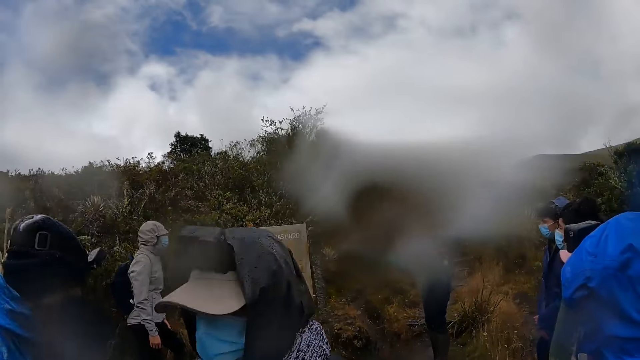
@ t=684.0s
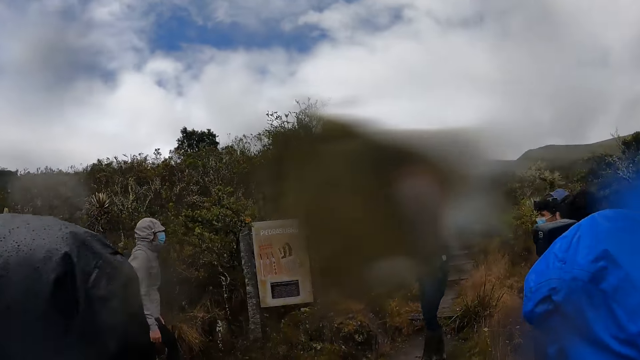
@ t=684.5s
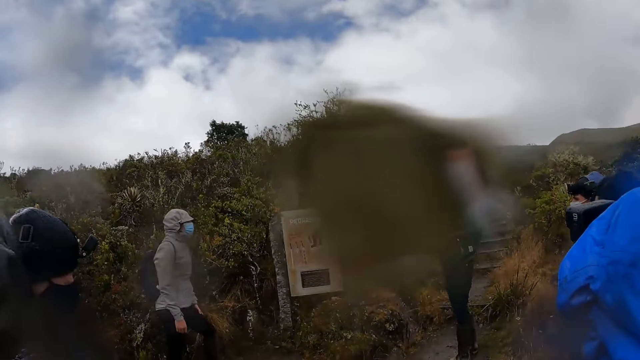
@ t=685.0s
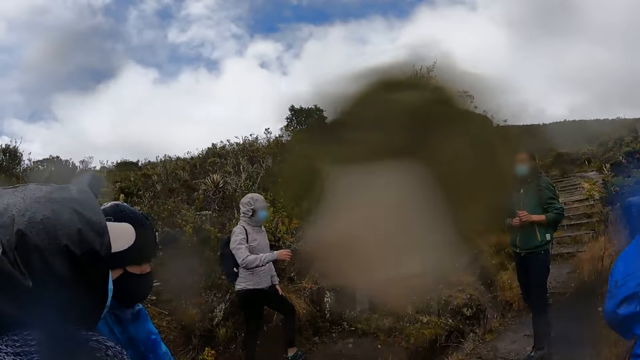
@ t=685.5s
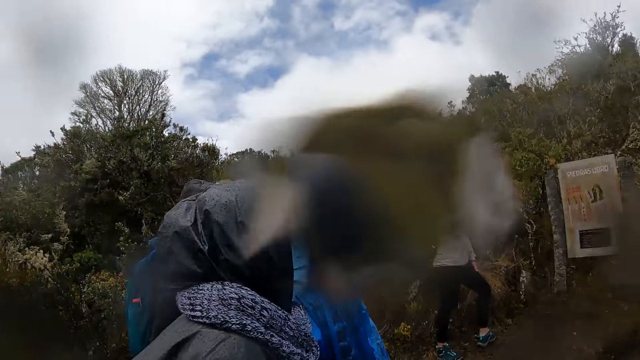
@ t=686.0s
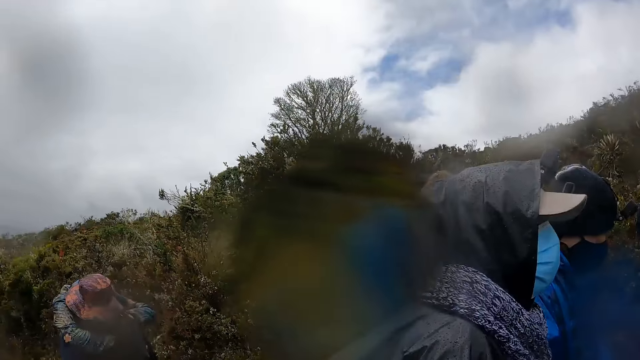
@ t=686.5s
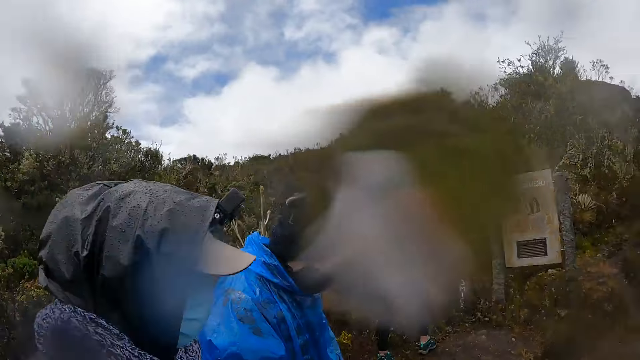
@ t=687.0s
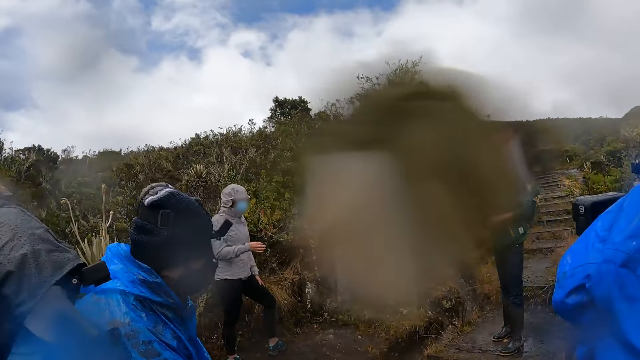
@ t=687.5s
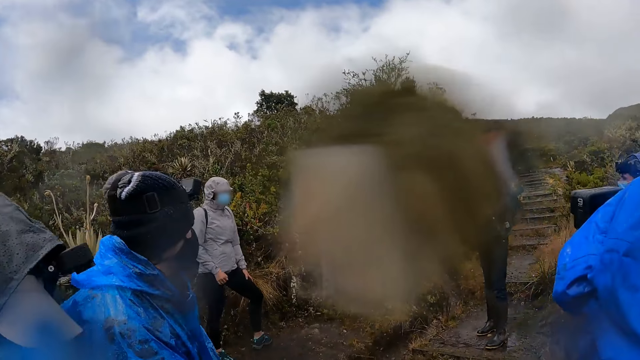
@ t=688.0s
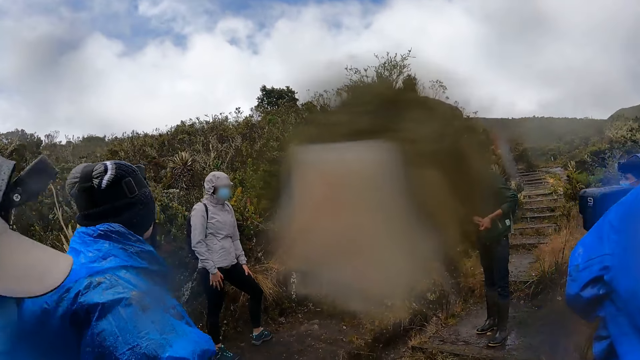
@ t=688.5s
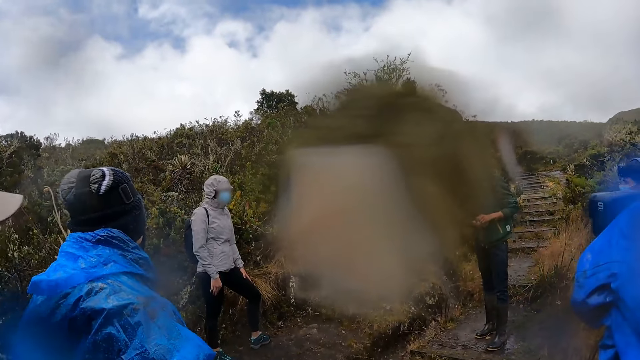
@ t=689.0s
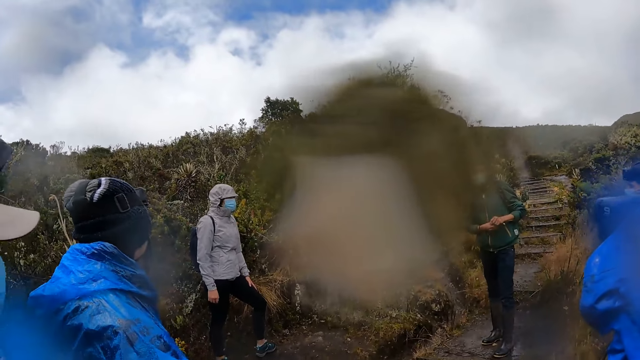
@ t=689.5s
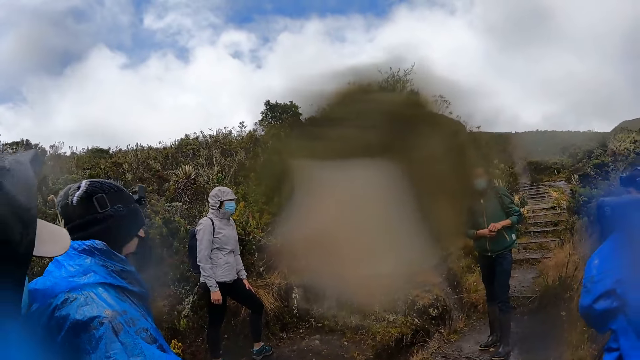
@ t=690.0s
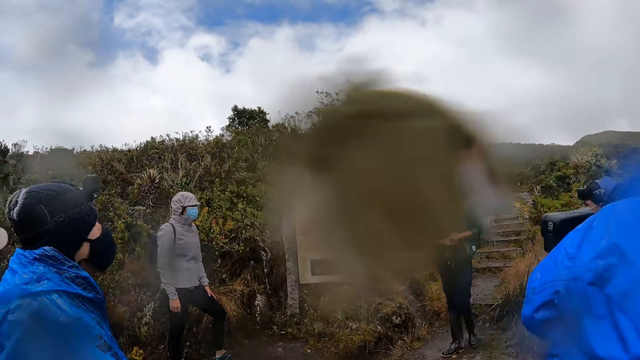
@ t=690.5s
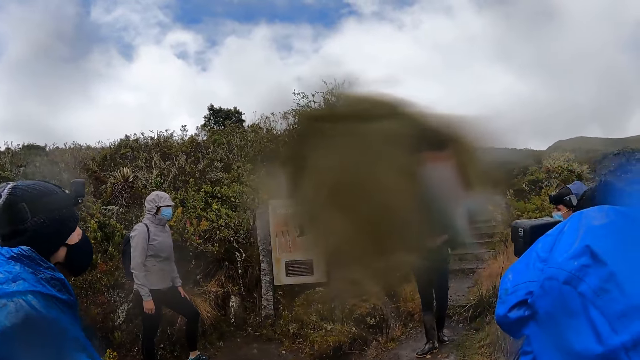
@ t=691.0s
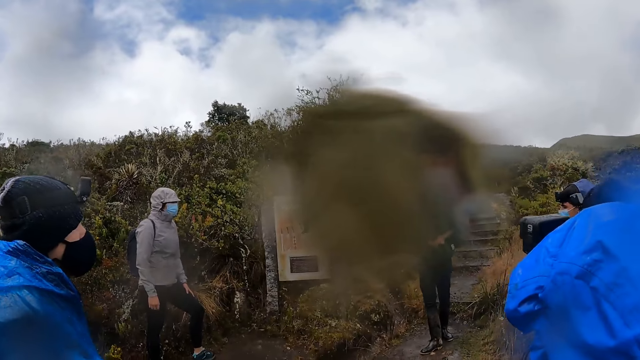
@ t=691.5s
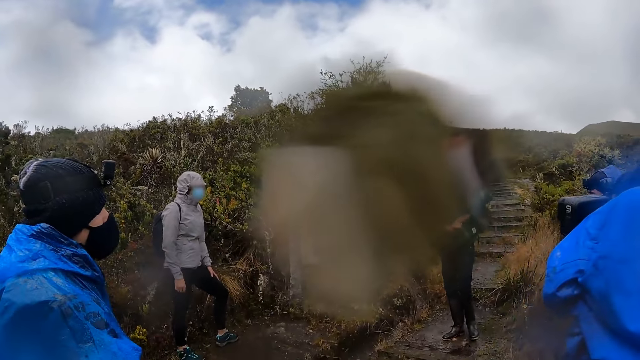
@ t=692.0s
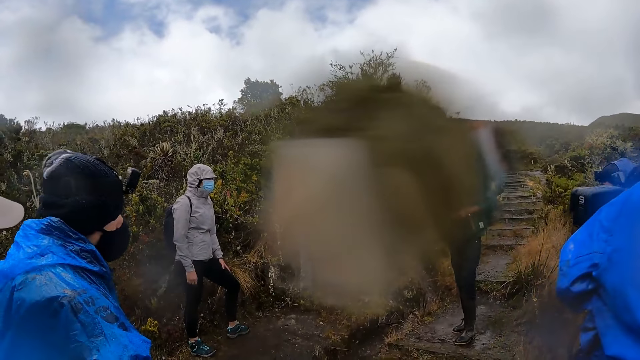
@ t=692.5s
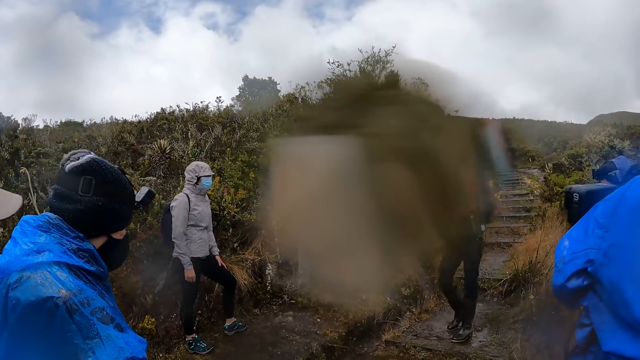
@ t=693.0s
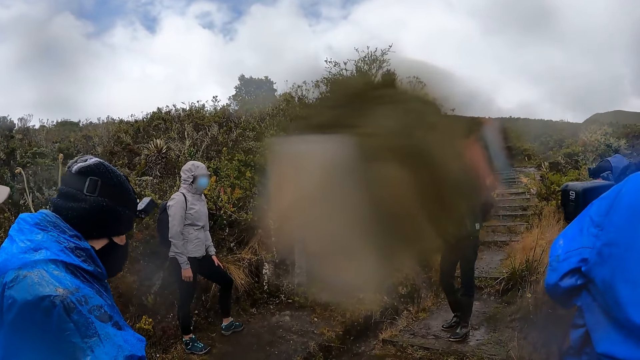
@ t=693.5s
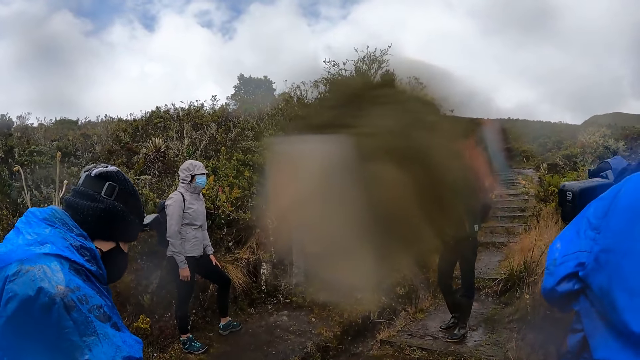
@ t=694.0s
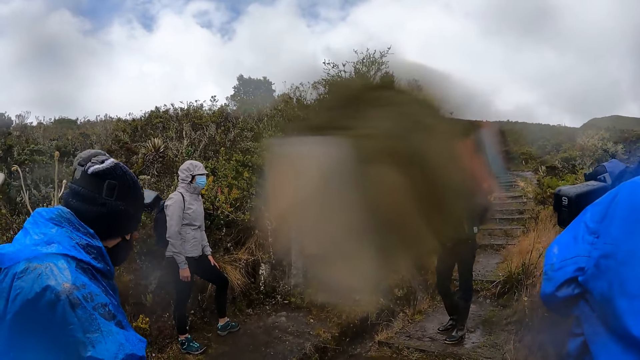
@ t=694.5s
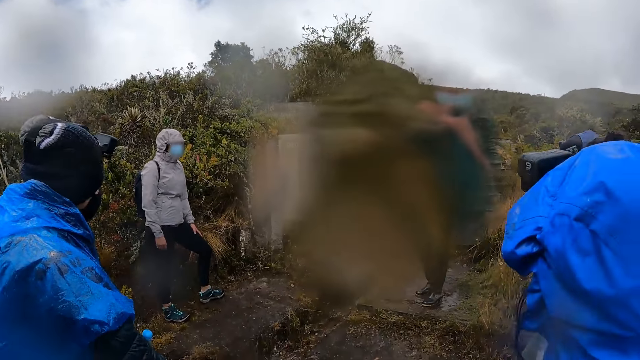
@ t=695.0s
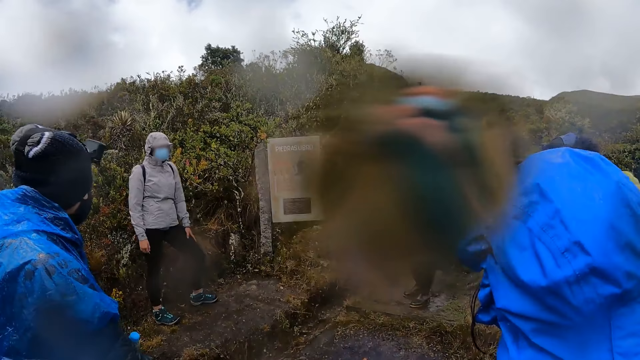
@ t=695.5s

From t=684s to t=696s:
A woman walks. The camera wearer looks around. A man moves his hands. Another man moves.

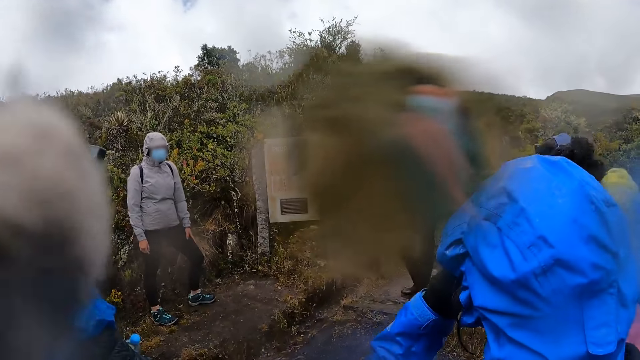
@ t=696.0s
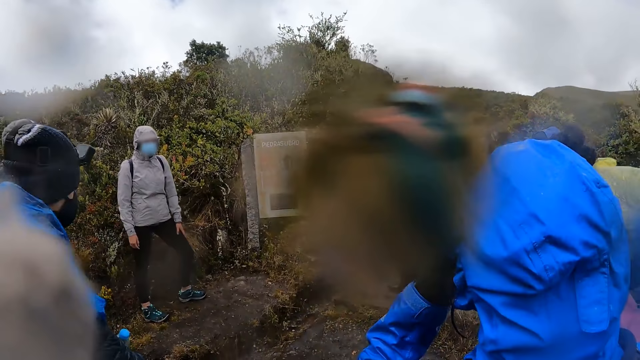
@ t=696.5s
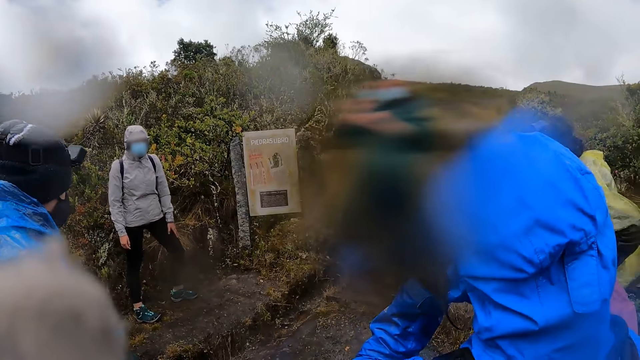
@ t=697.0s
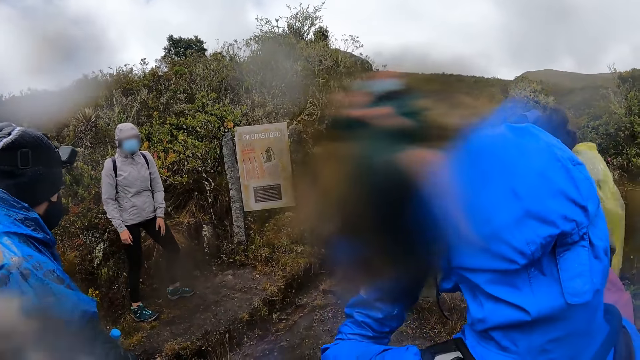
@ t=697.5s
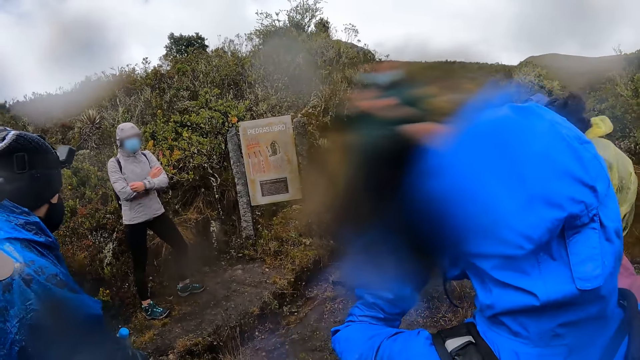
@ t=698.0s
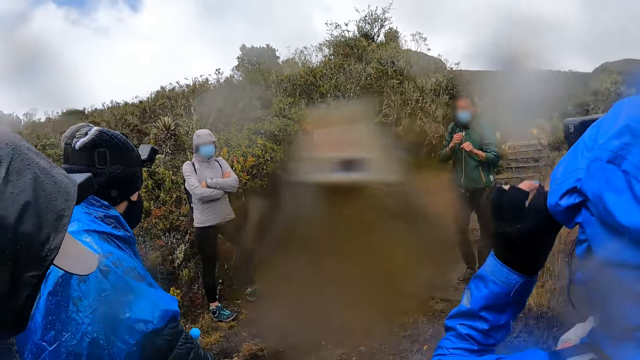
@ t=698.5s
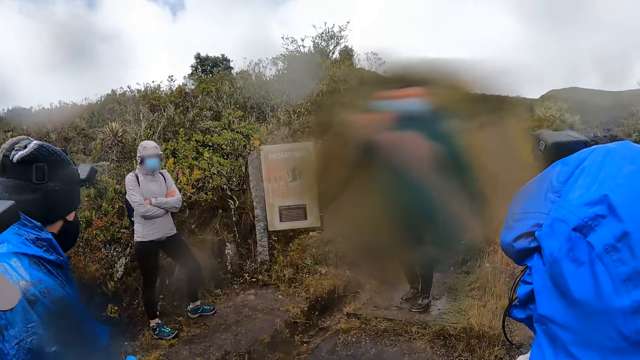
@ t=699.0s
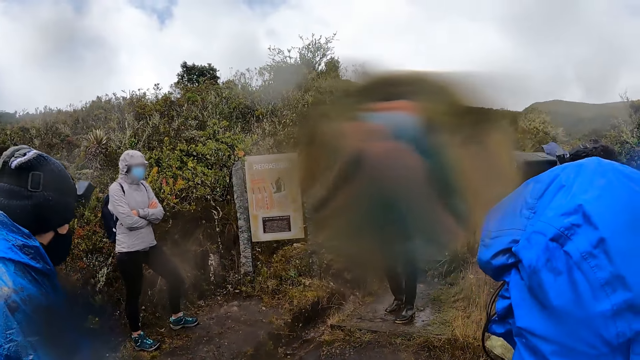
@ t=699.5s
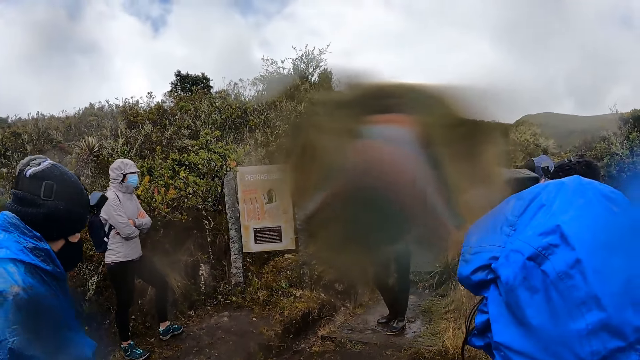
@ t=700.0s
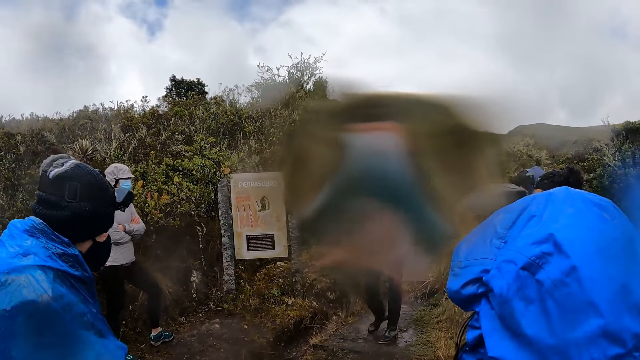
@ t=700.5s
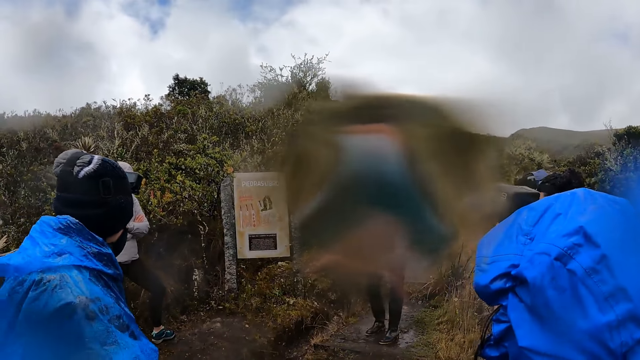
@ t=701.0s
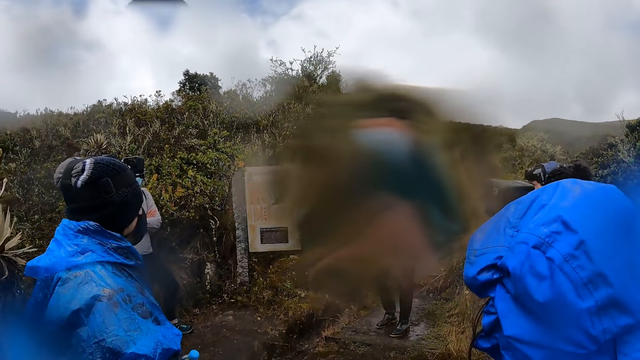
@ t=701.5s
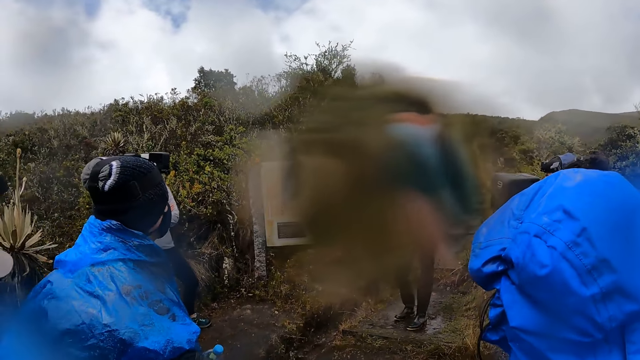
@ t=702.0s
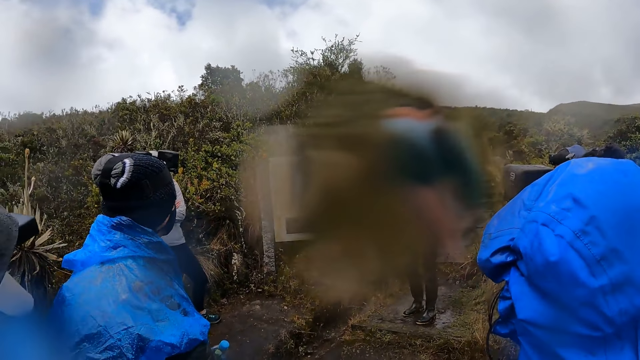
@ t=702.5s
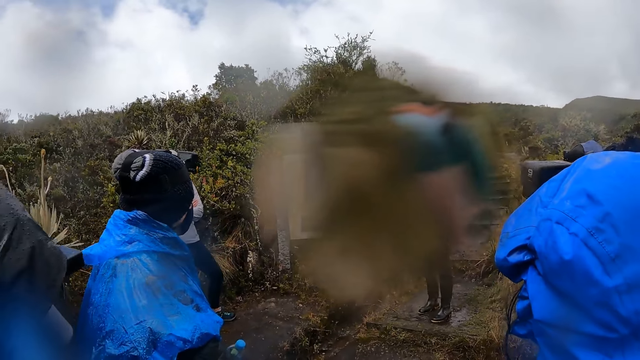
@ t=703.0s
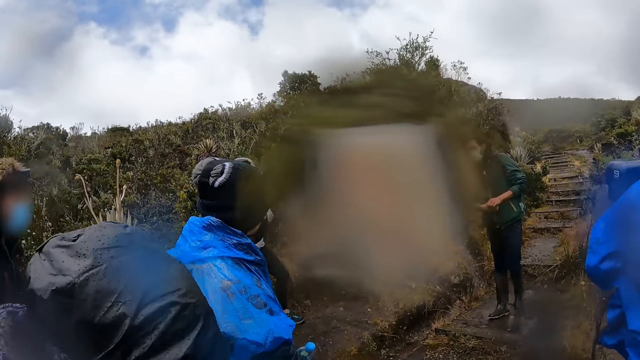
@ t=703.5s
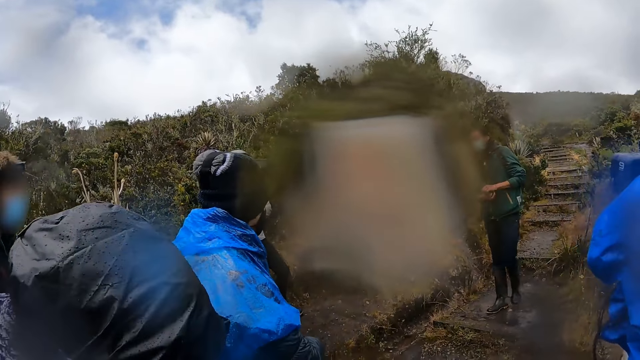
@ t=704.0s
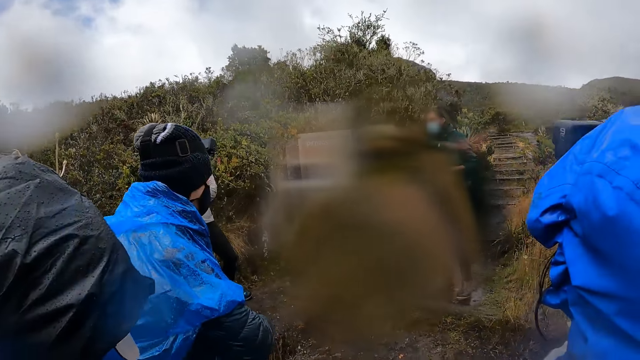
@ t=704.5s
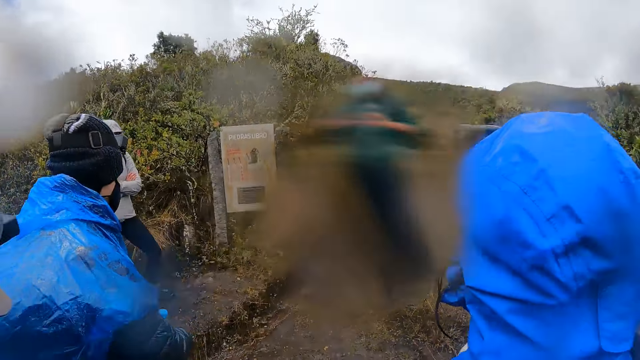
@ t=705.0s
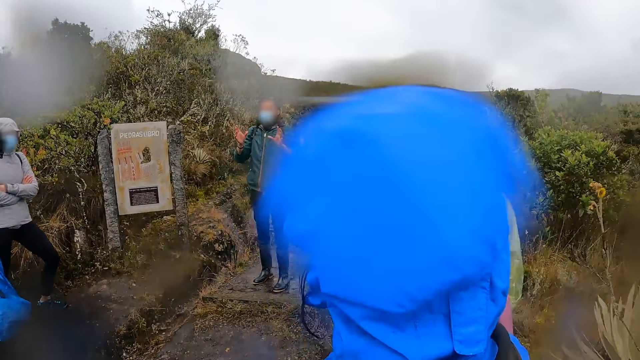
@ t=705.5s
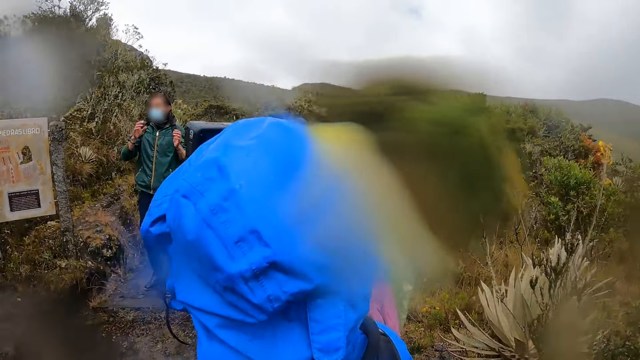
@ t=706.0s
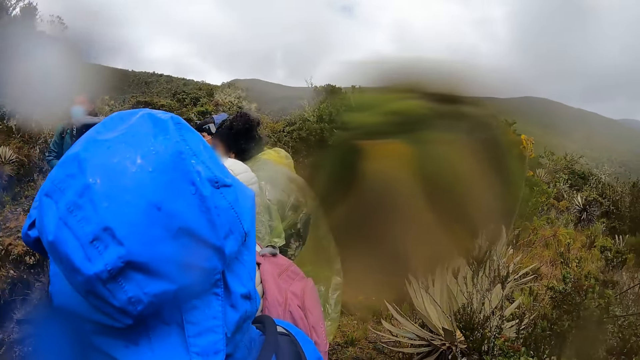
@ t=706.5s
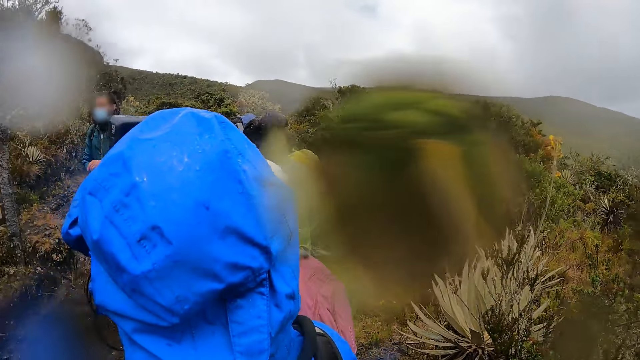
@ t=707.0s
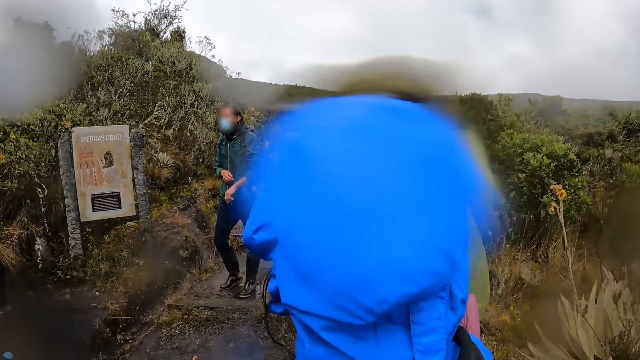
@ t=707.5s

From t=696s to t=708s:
The camera wearer moves their hands. They look around. A man moves his hands. The camera wearer looks around.
